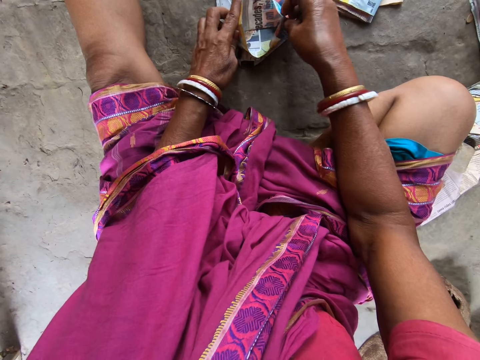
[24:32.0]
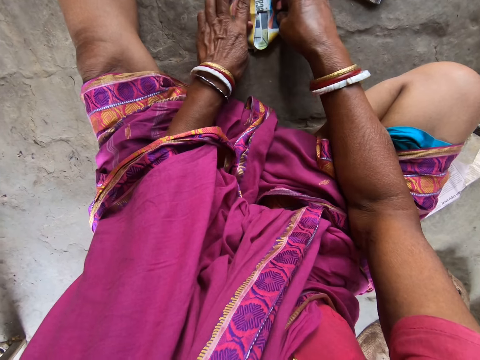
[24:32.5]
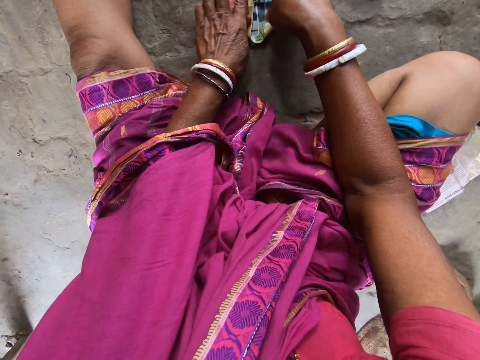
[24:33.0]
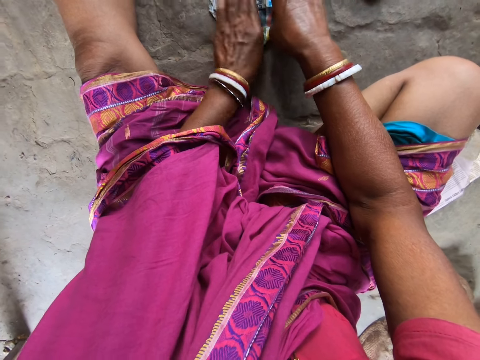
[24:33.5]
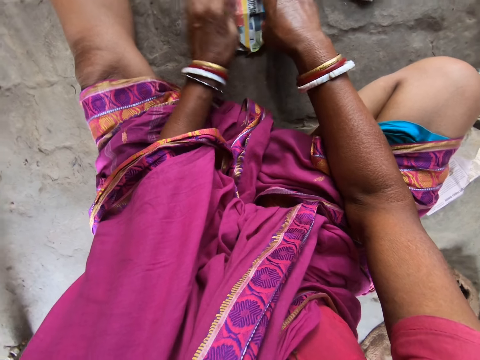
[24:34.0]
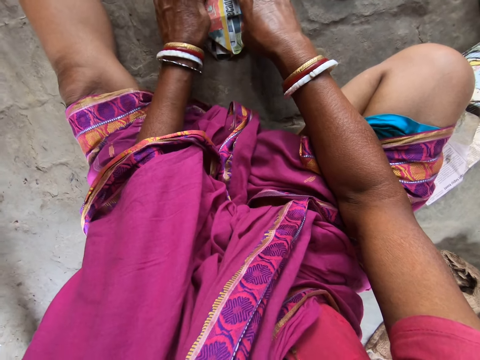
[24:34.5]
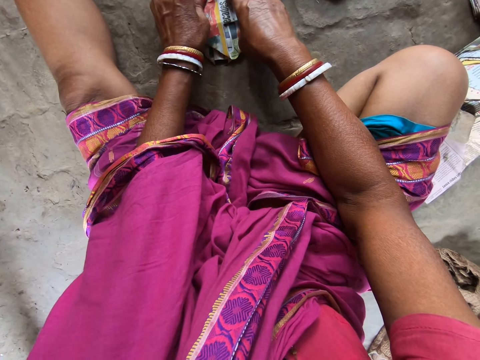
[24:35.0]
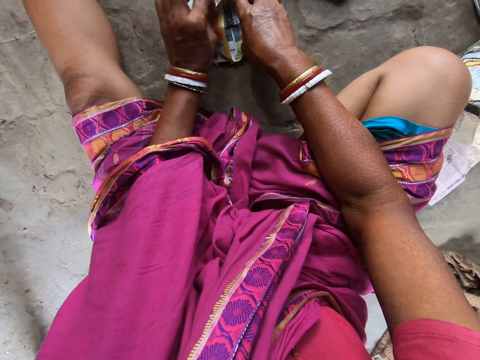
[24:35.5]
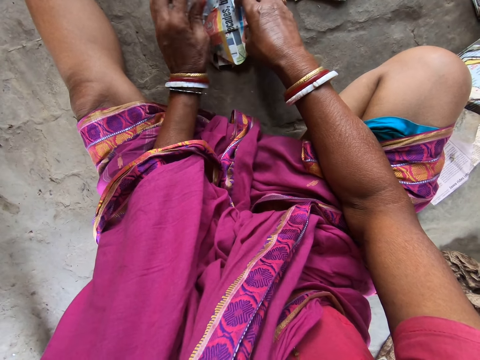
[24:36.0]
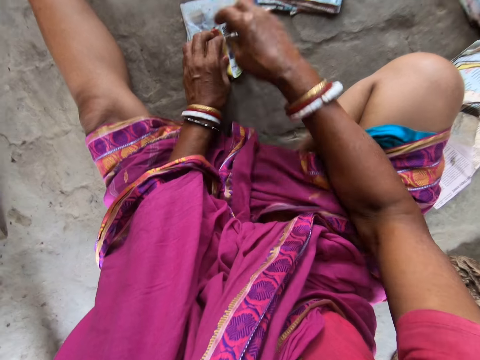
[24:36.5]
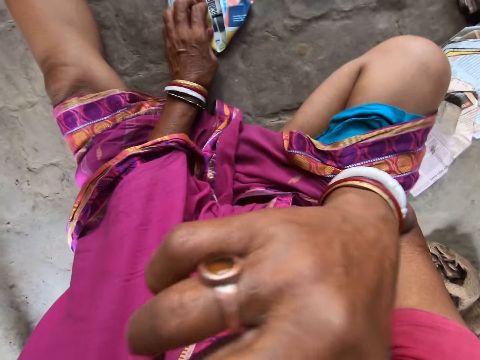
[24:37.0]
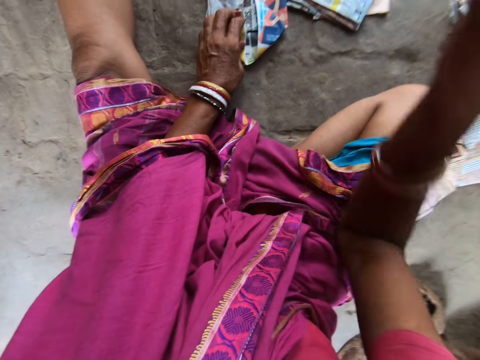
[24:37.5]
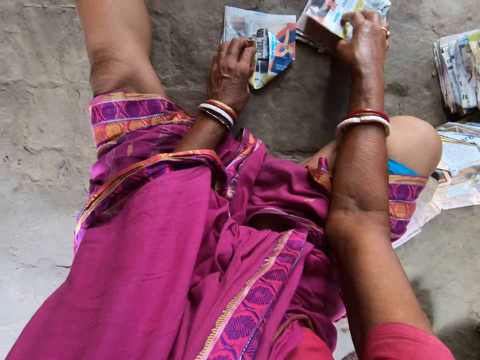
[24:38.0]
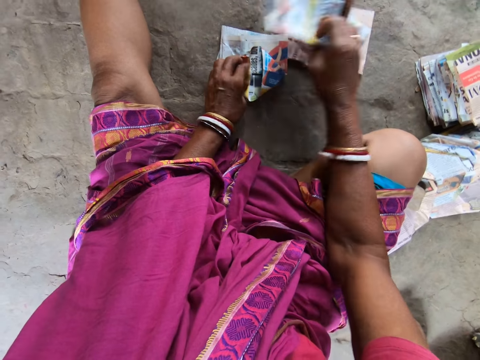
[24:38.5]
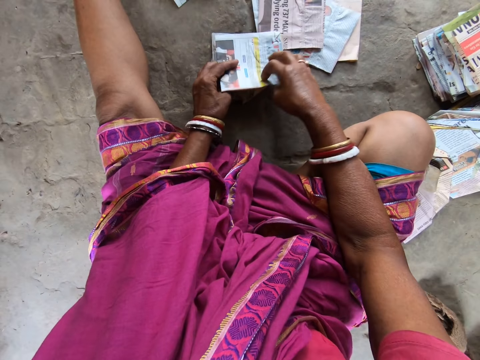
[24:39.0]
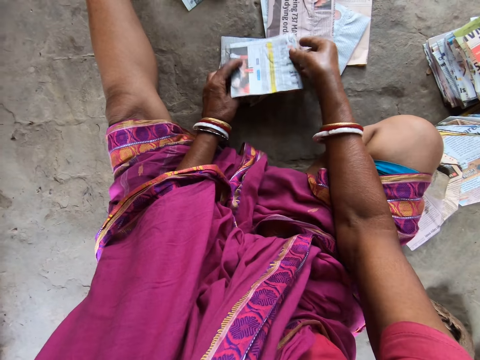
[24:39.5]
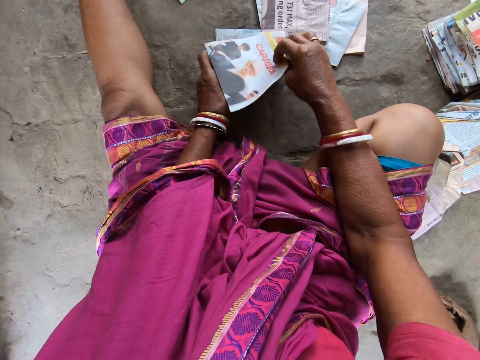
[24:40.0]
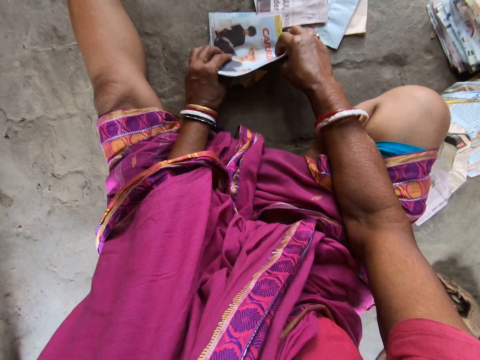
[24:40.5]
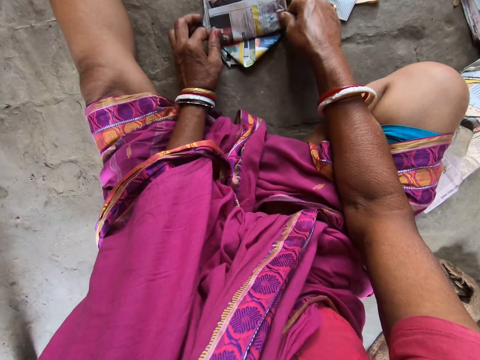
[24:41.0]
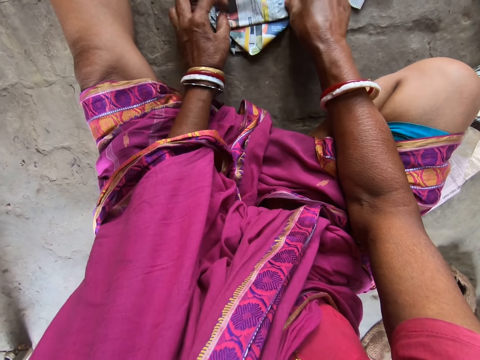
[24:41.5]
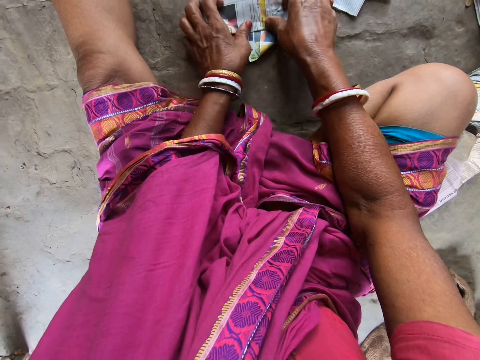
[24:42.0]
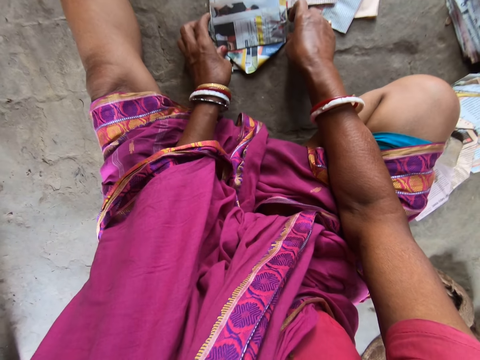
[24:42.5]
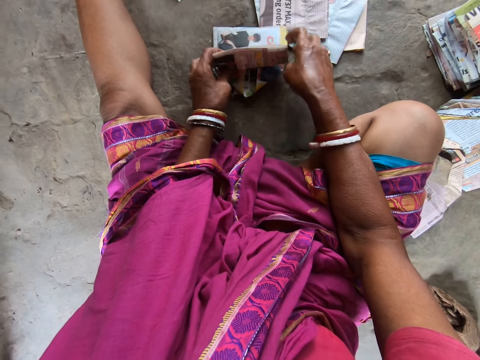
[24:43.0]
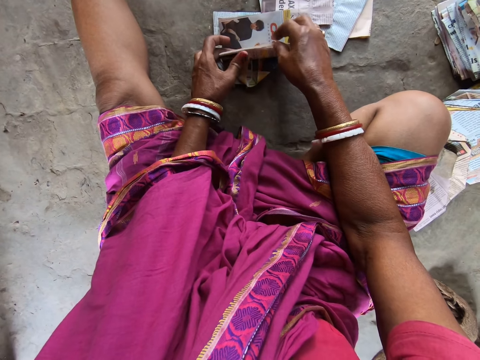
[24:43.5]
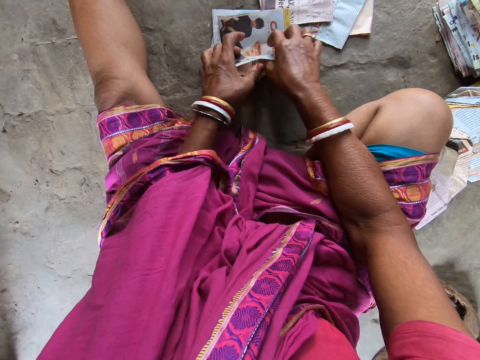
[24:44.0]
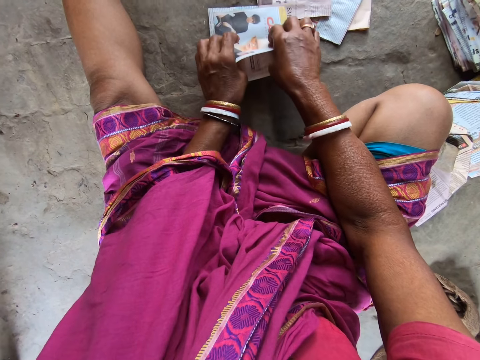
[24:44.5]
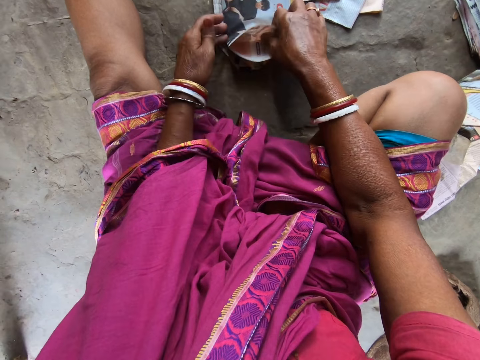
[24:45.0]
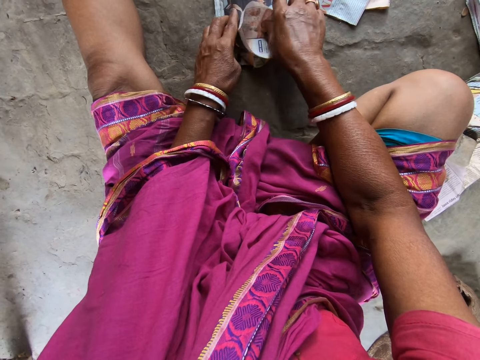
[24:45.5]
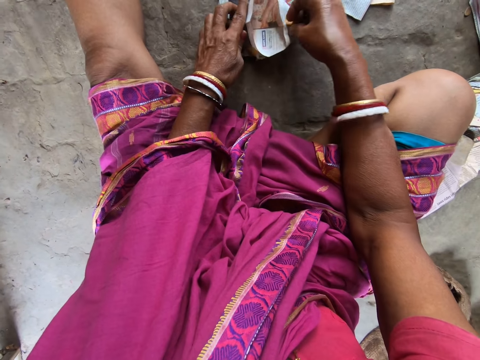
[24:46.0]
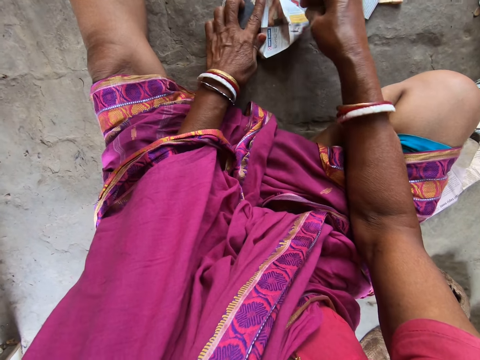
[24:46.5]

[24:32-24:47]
The camera wearer wipes her nose with her right hand. She picks up a piece of paper from the pile of papers on the floor with her right hand. She puts the piece of paper in her right hand on the pieces of paper on the floor. She flips the piece of paper on the pieces of paper on the floor with her right hand. She folds the piece of paper on the pieces of paper on the floor with both hands.

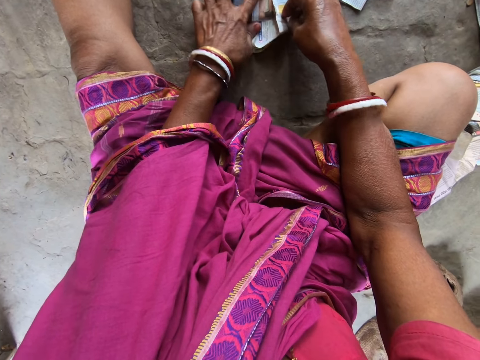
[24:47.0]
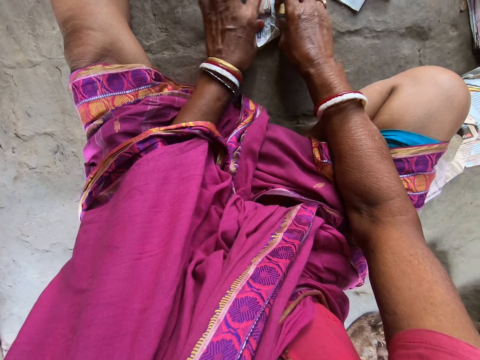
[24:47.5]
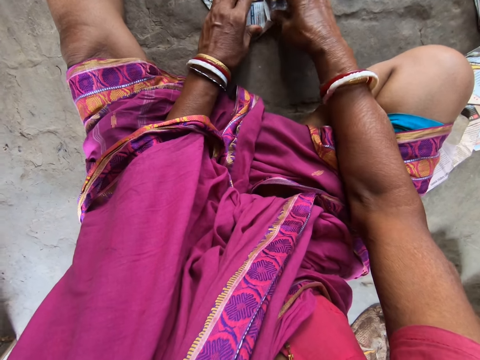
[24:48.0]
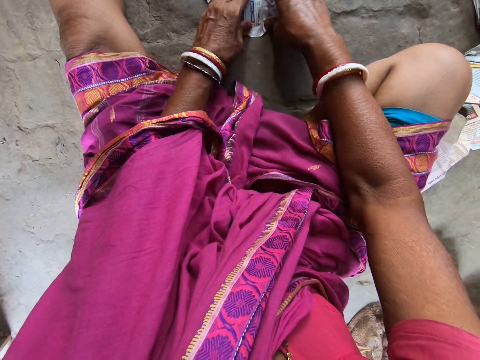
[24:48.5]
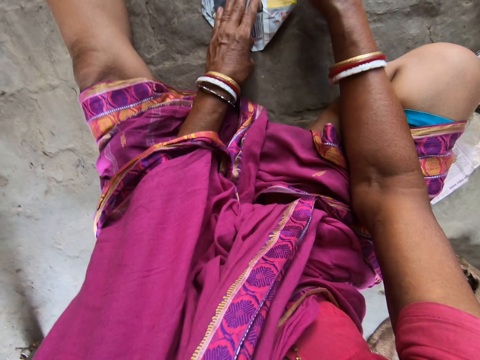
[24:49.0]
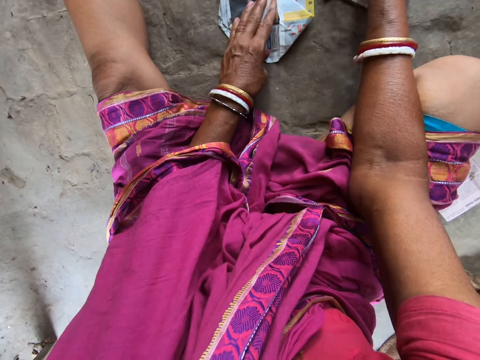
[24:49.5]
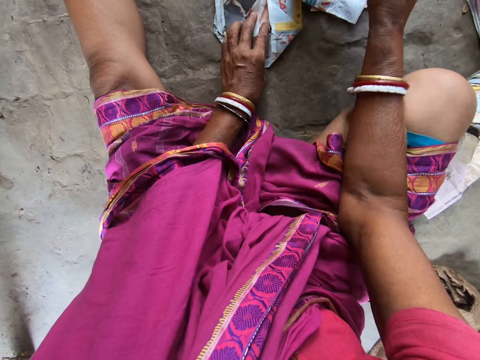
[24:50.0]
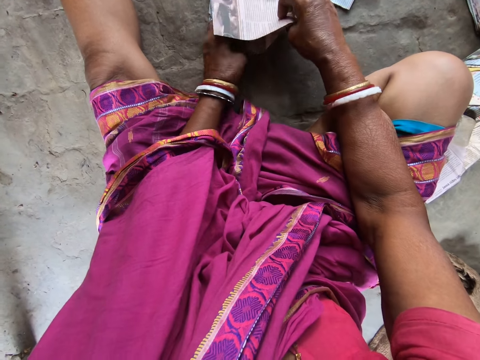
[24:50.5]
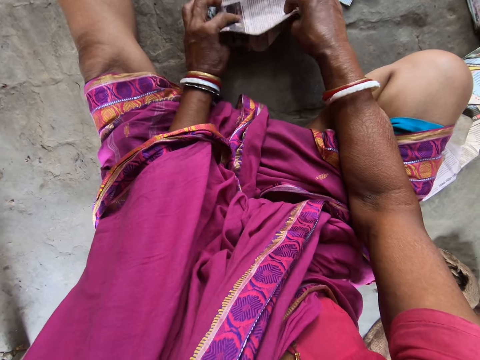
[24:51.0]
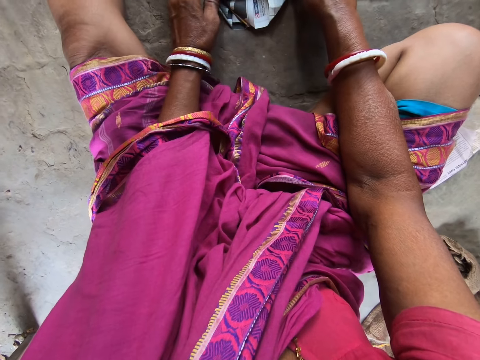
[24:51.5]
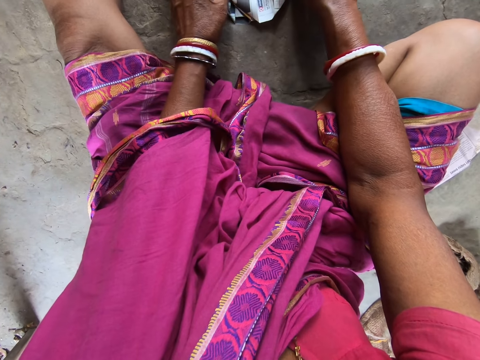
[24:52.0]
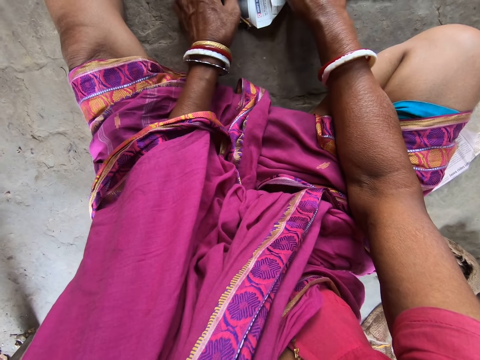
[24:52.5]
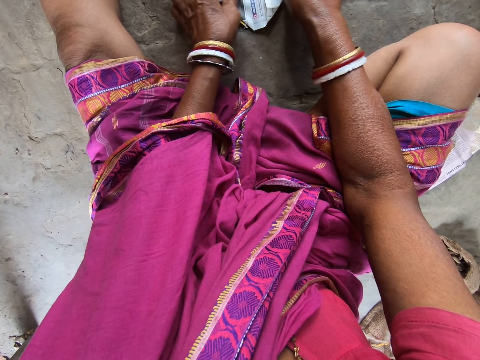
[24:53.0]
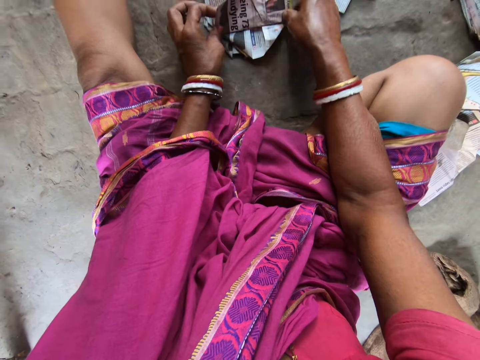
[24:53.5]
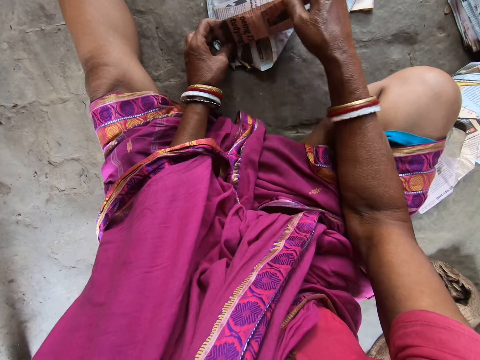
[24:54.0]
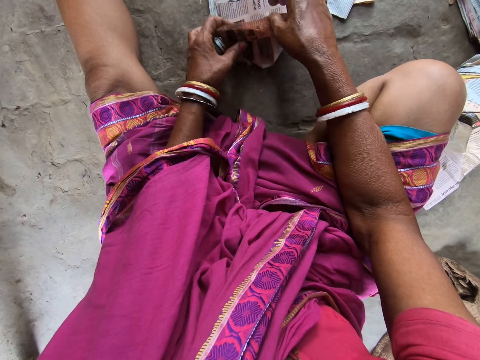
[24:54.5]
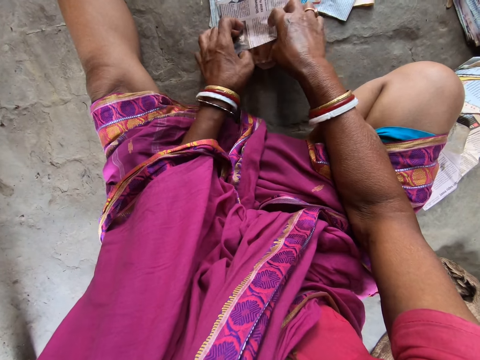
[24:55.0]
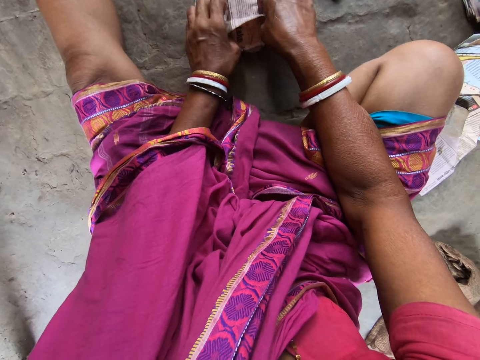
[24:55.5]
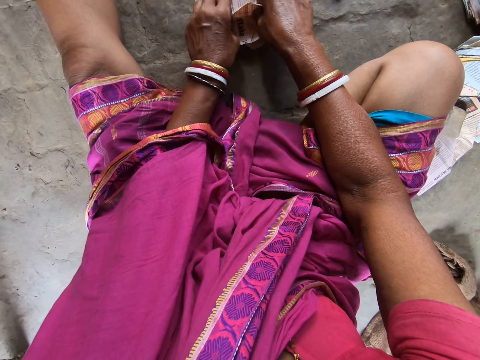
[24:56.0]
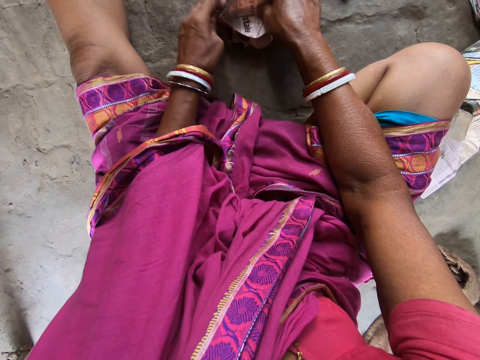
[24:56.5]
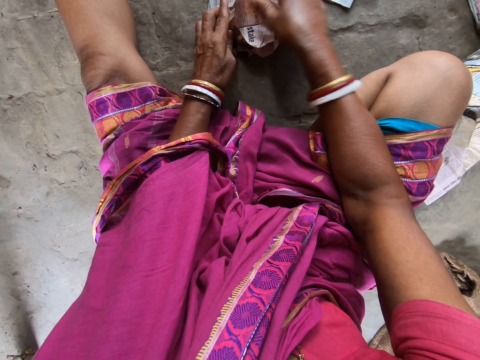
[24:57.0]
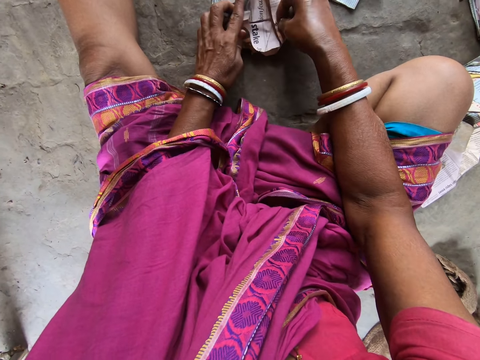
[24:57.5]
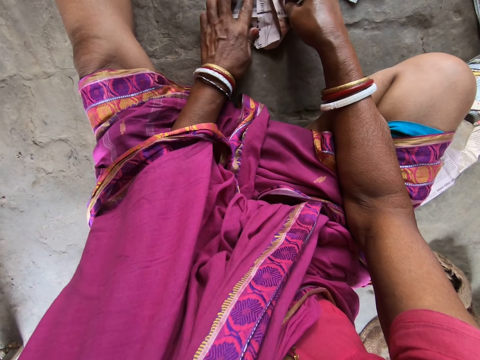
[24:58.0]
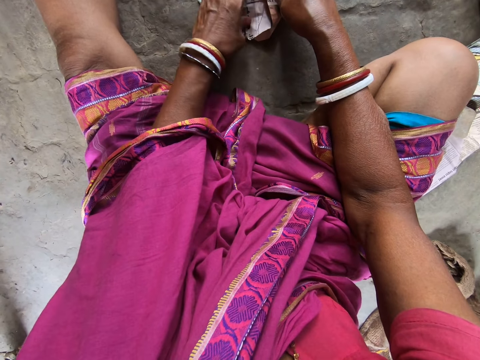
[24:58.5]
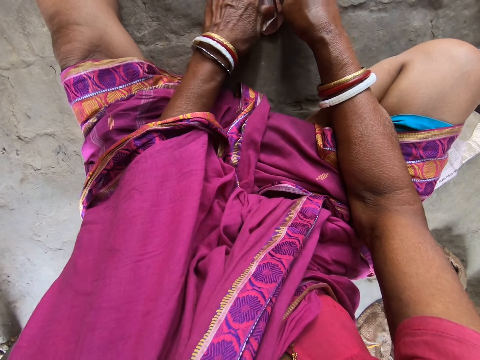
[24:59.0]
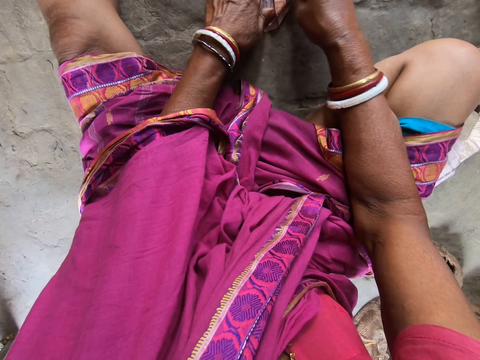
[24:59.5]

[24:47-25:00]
The camera wearer picks up a piece of paper from the pile of papers on the floor with her right hand. She puts the piece of paper in her right hand on the pieces of paper on the floor. She folds the piece of paper on the pieces of paper on the floor with both hands.
